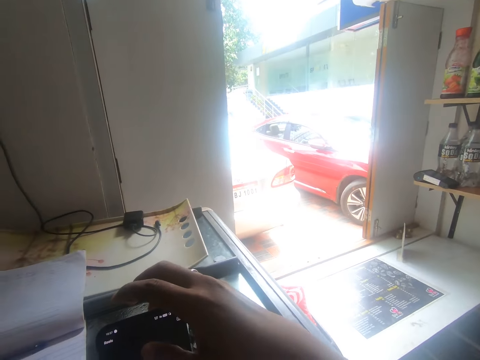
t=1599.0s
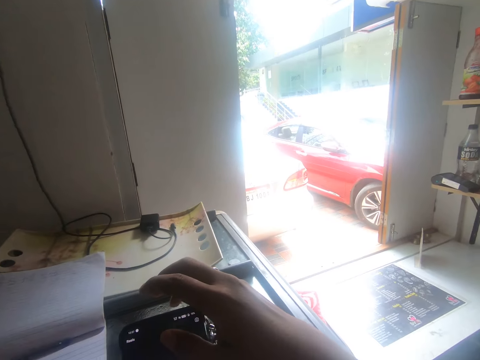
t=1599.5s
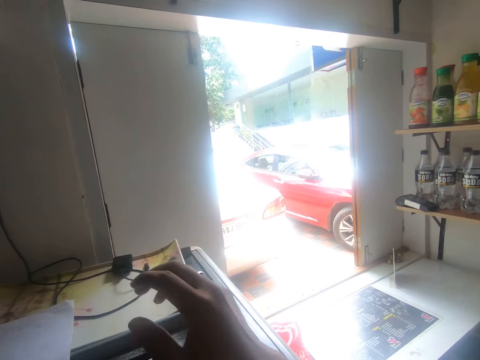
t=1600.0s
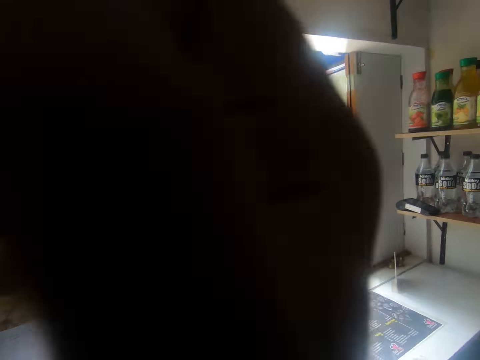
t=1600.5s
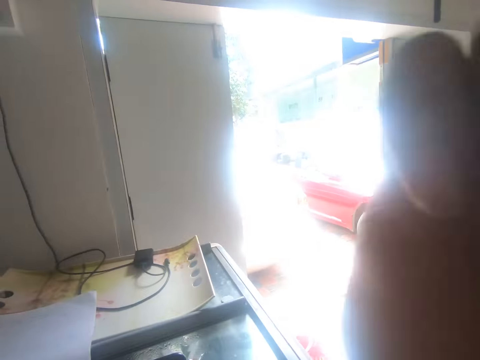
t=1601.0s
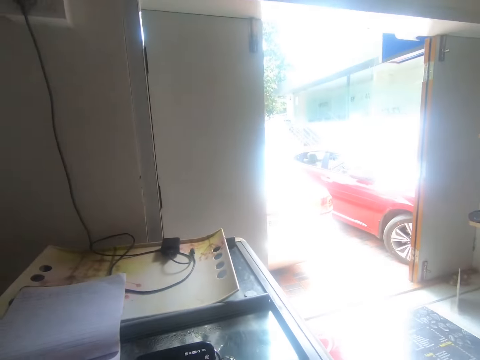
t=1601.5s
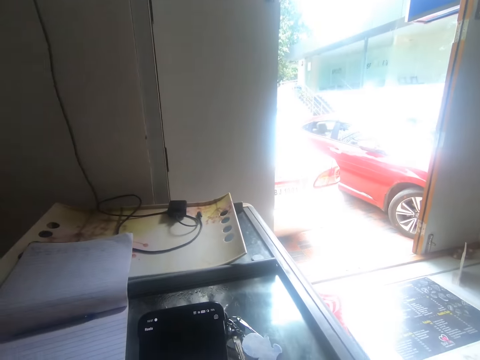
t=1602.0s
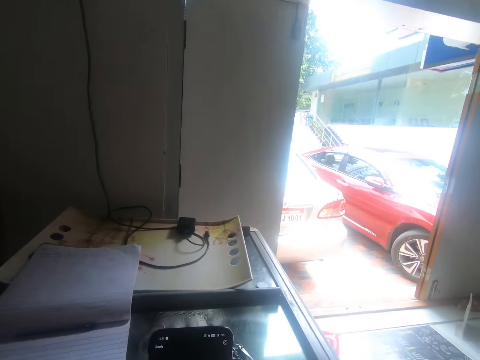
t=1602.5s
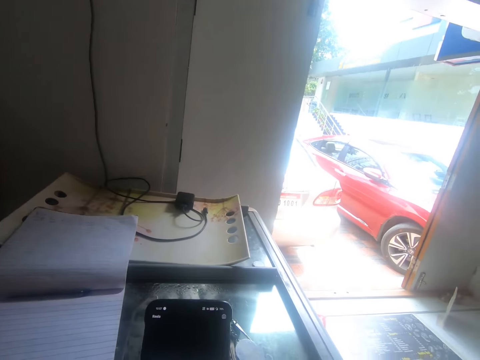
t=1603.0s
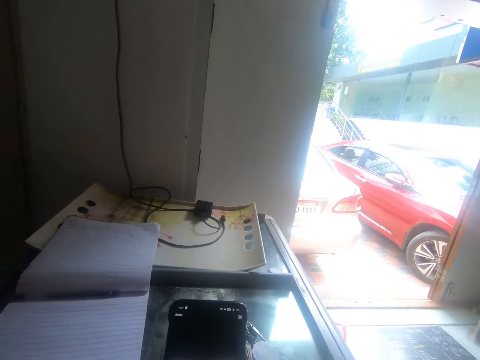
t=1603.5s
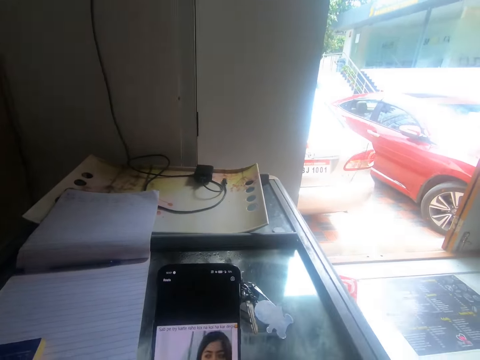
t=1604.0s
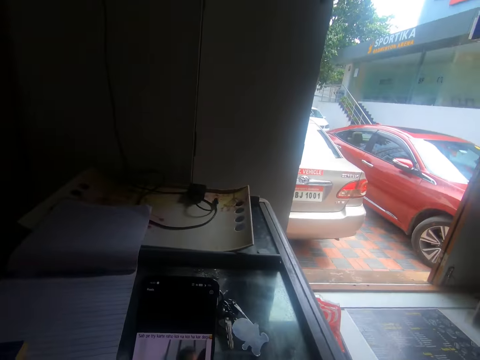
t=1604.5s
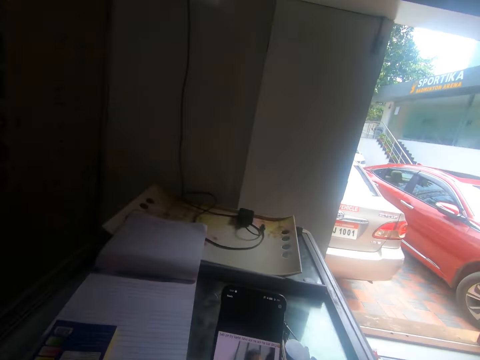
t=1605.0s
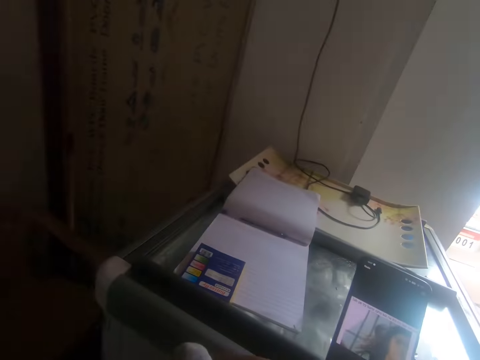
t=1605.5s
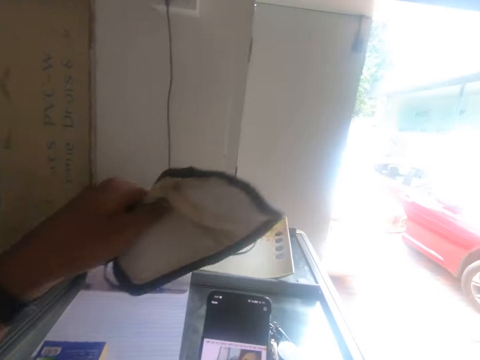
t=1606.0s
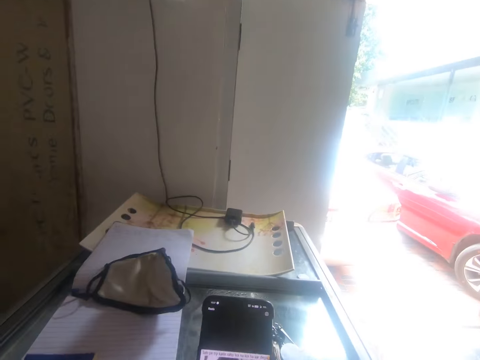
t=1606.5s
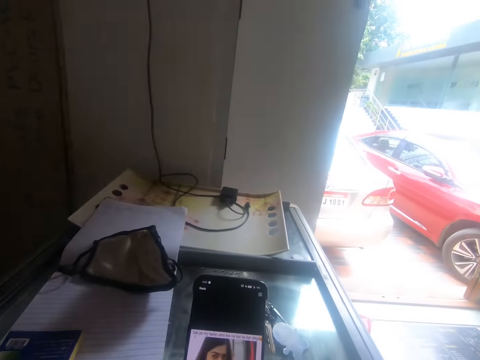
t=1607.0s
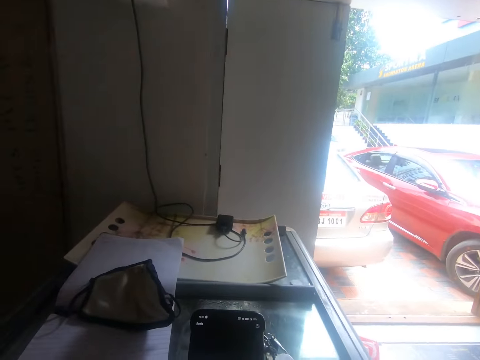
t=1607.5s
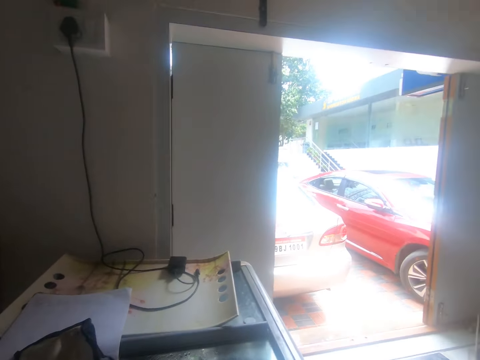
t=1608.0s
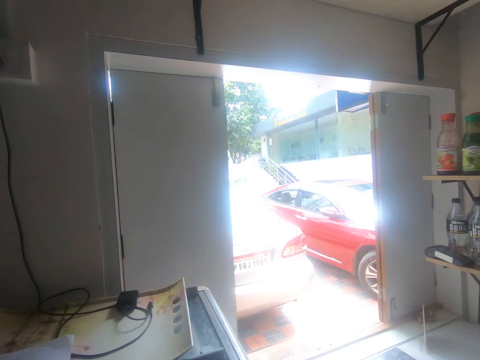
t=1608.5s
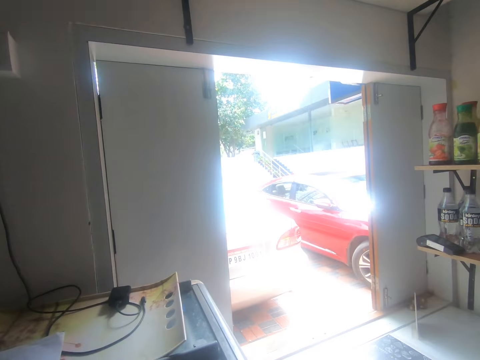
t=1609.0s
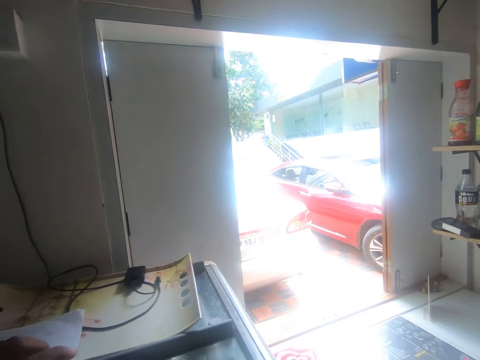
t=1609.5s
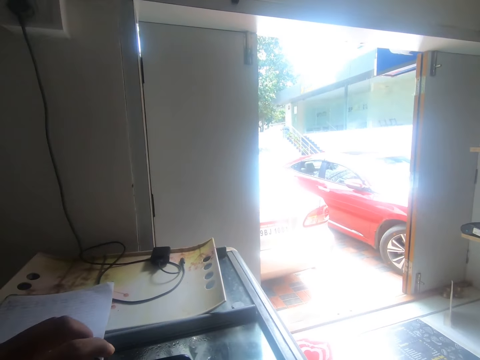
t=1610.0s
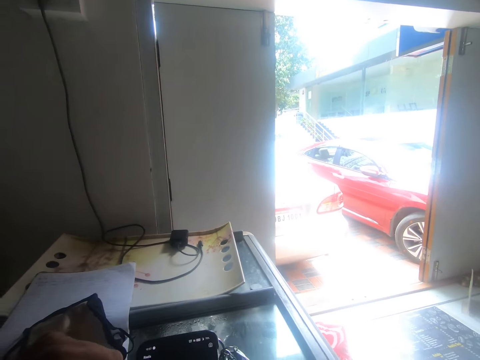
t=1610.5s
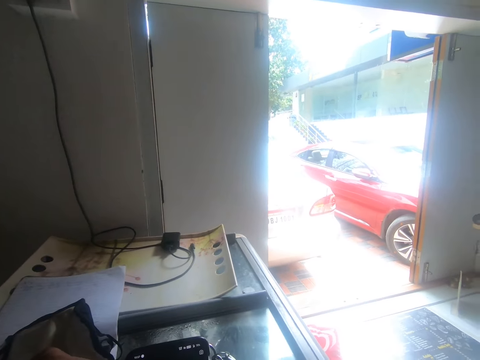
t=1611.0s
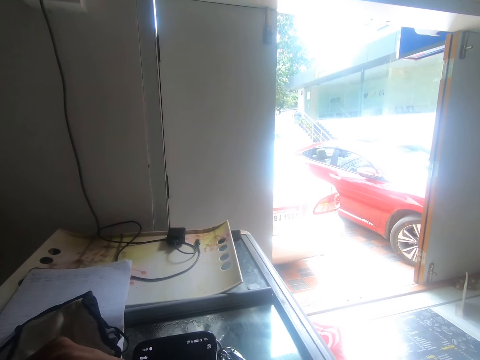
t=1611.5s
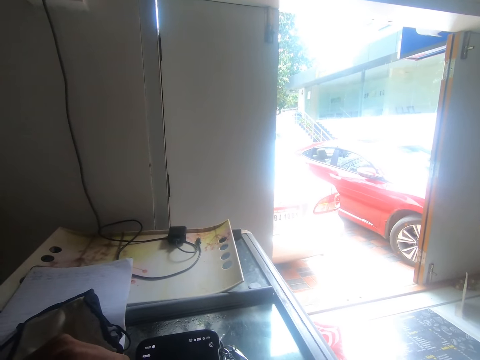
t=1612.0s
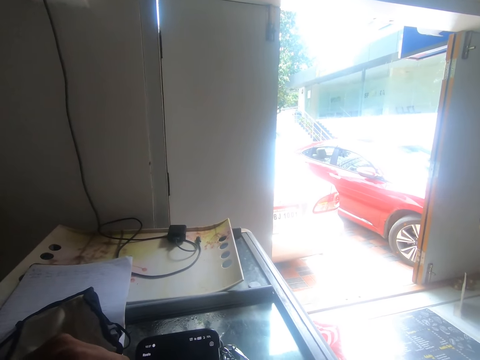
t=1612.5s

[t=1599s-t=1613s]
The camera wearer raises his right hand. He looks around. He drops a nose mask on the freezer with his left hand. He looks around.

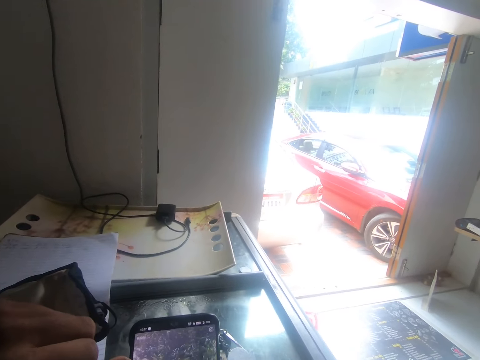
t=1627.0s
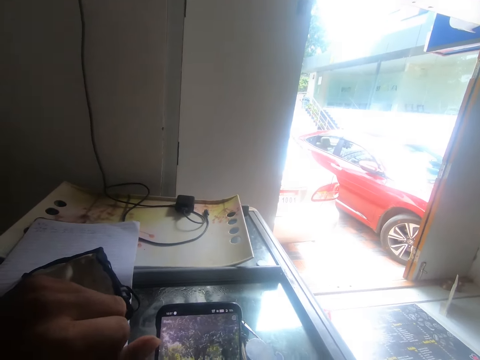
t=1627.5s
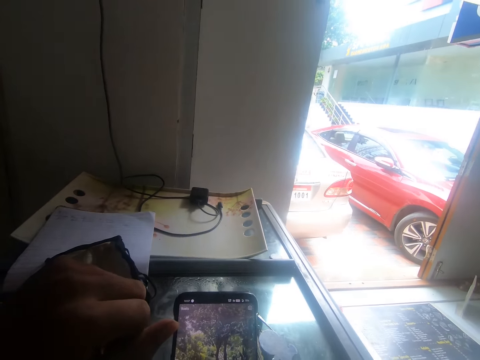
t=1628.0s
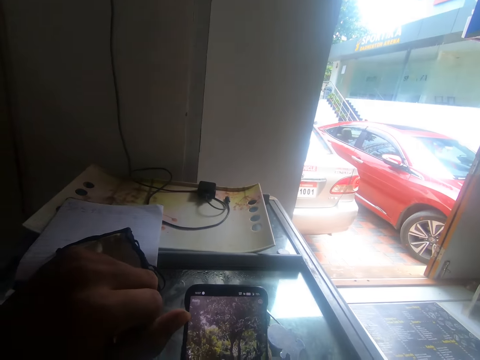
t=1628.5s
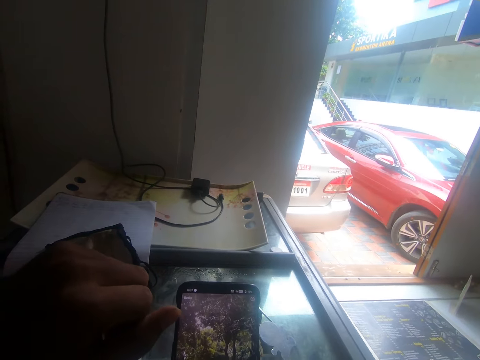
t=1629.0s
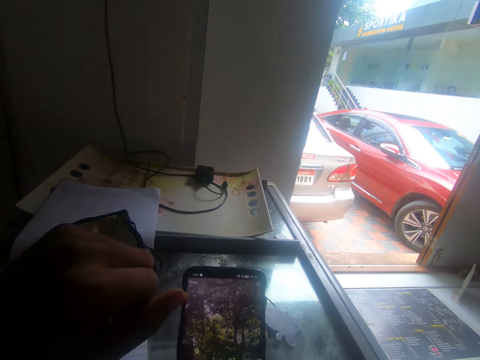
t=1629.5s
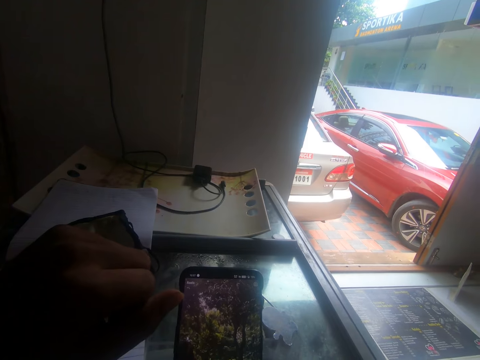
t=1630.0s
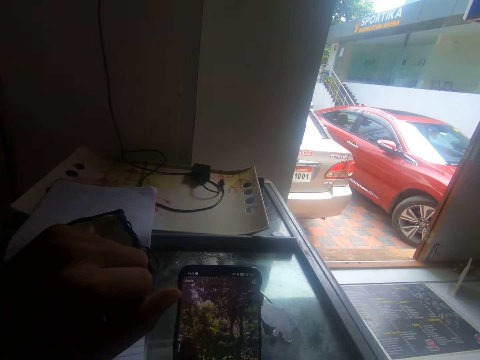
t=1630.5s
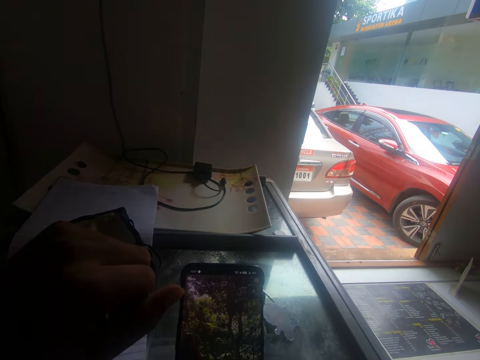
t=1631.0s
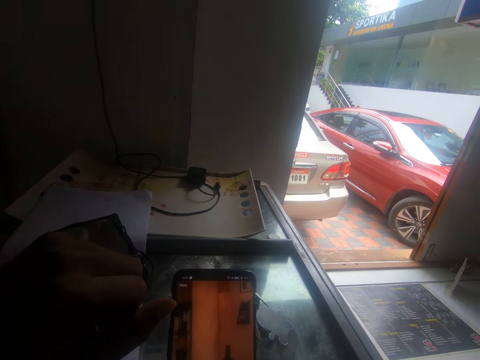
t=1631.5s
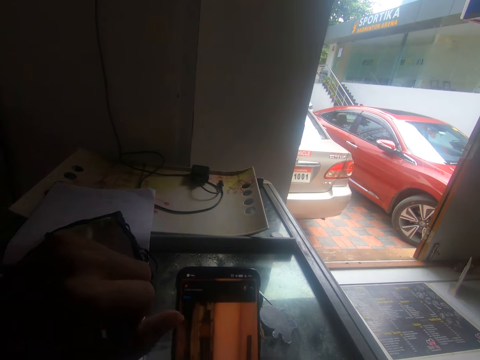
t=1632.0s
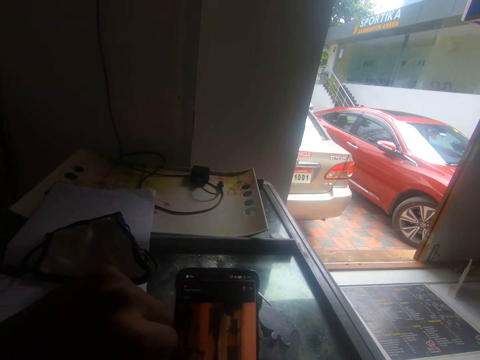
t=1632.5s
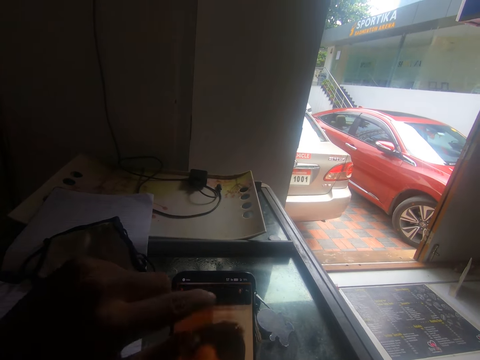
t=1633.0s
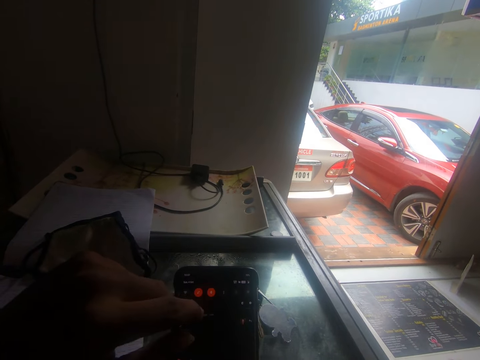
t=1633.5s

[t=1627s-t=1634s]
The camera wearer uses the phone.

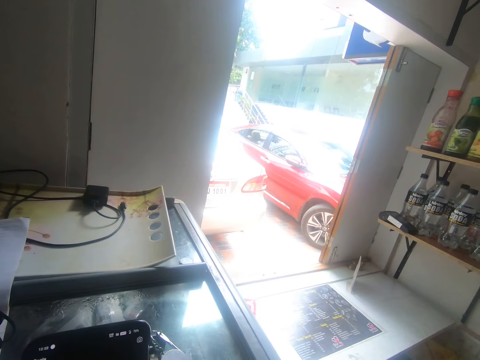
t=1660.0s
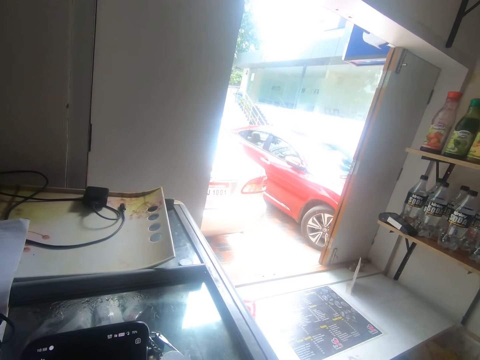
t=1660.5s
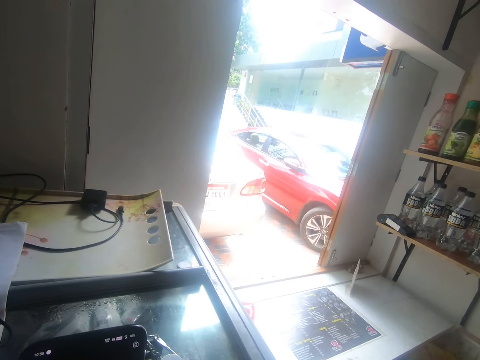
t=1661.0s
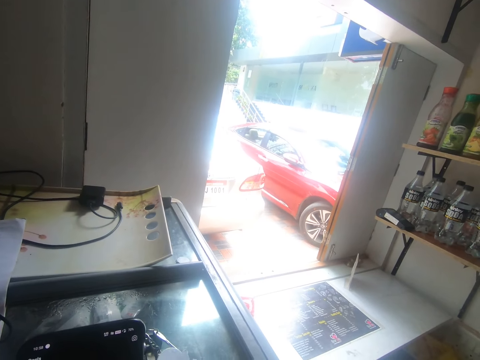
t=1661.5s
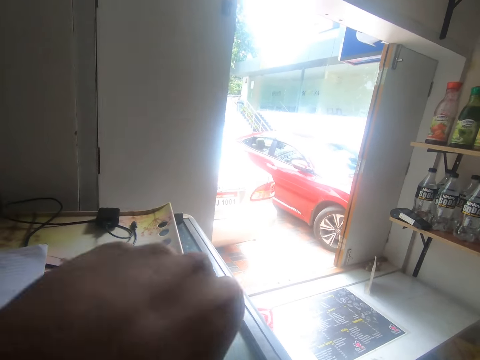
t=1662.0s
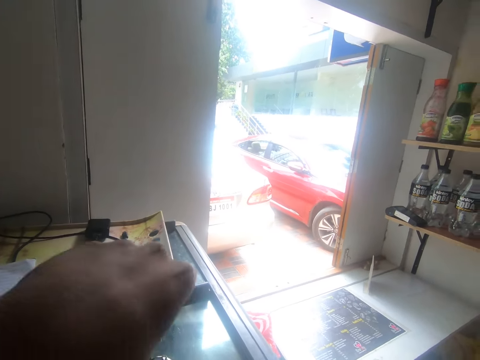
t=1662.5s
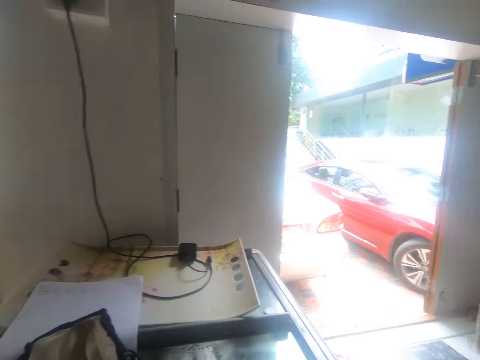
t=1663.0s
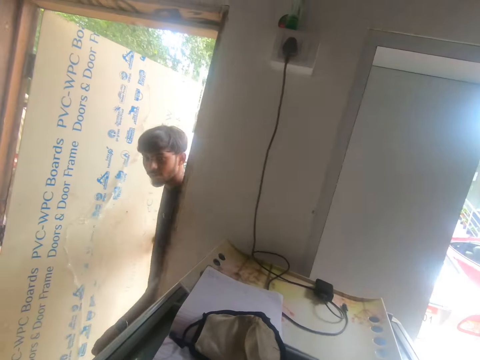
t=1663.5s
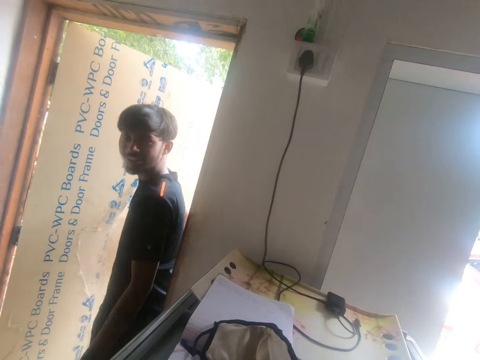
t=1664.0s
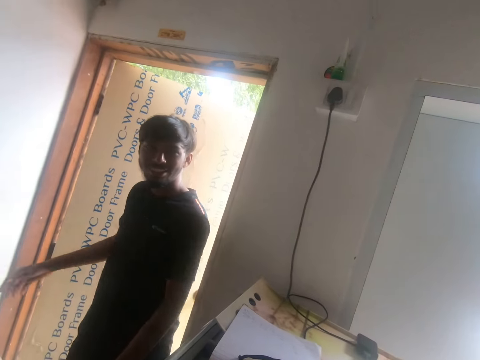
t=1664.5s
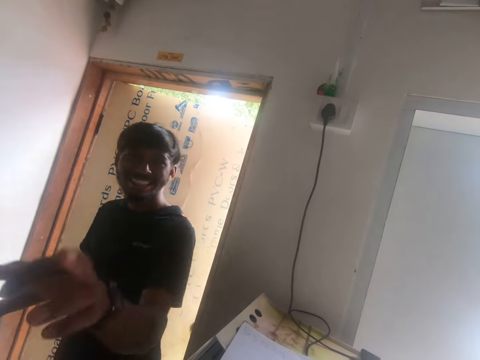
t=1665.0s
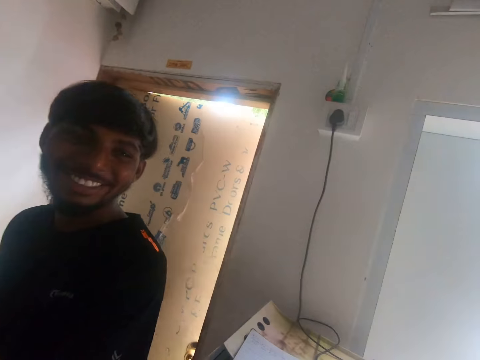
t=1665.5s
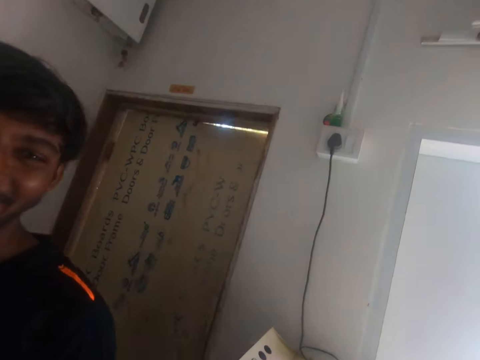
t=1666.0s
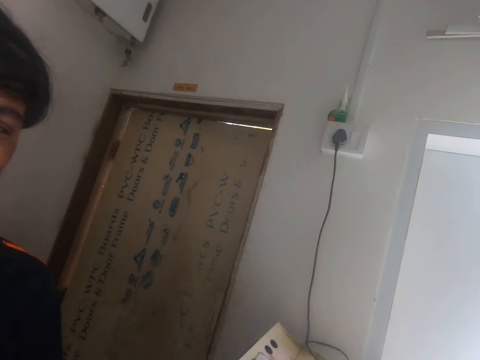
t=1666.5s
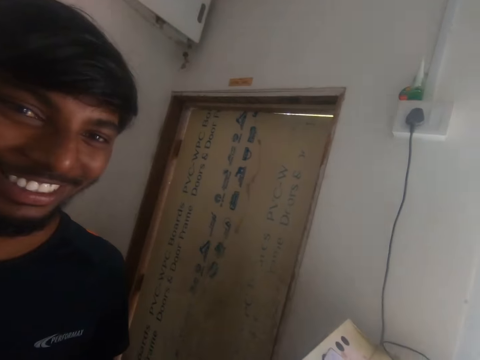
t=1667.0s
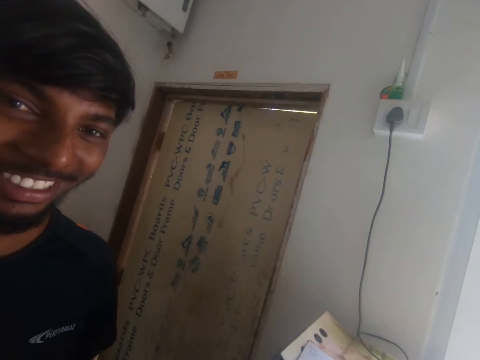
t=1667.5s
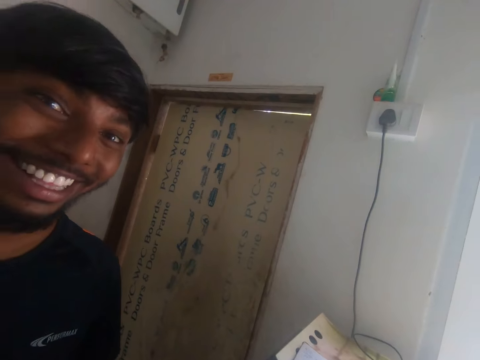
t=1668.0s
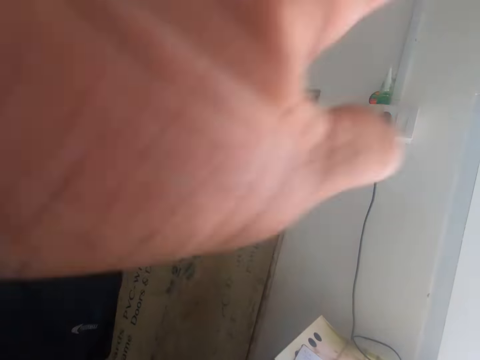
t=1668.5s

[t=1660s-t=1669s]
The camera wearer drops his hand from his head. He adjusts the phone on the show glass with his left hand. A man walks towards the camera wearer. The man enters the room. The man converses with the camera wearer. The man closes a door with his right hand. The man touches the camera on the camera wearer's head with his left hand. The man holds the camera on the camera wearer's head. The man converses near the camera wearer. The man wipes on the camera. The man touches the camera on the camera wearer's head with his right hand.
